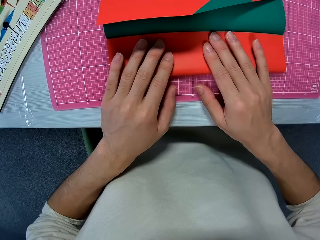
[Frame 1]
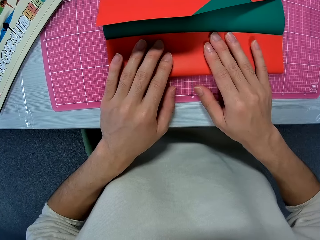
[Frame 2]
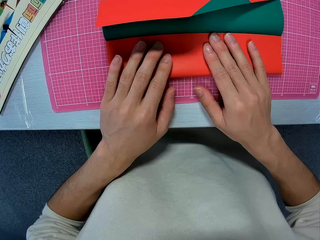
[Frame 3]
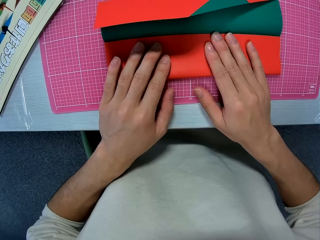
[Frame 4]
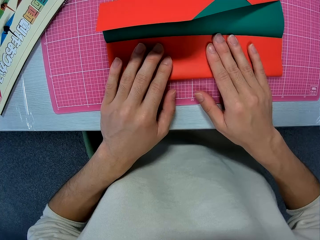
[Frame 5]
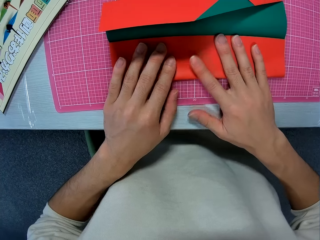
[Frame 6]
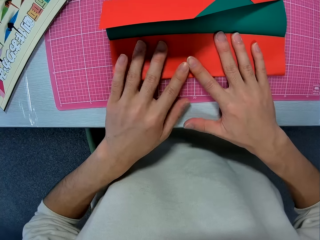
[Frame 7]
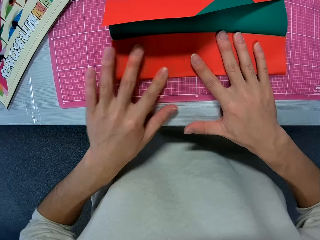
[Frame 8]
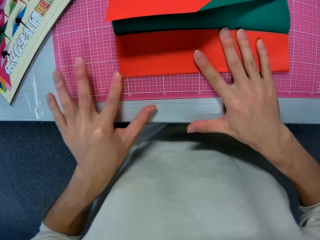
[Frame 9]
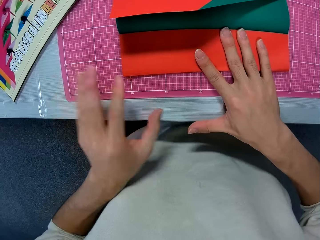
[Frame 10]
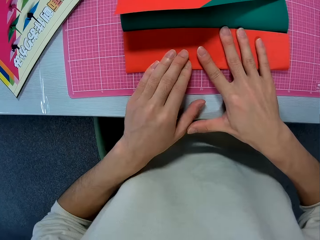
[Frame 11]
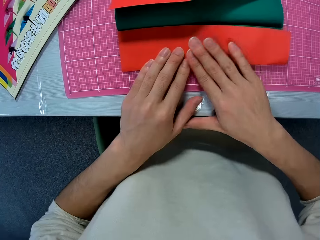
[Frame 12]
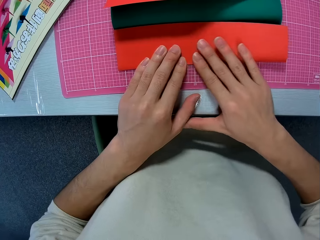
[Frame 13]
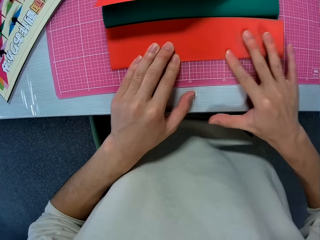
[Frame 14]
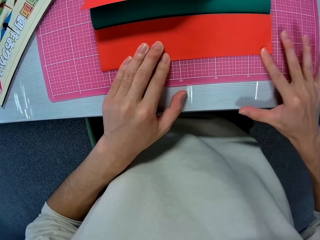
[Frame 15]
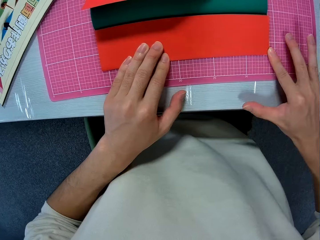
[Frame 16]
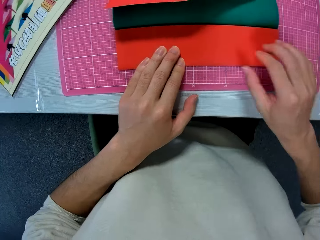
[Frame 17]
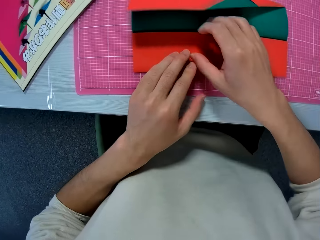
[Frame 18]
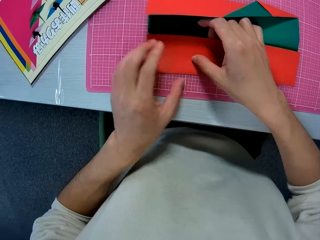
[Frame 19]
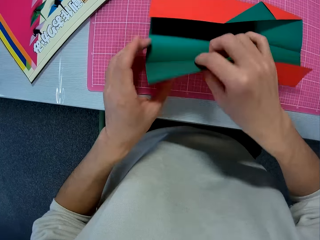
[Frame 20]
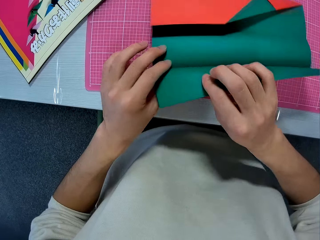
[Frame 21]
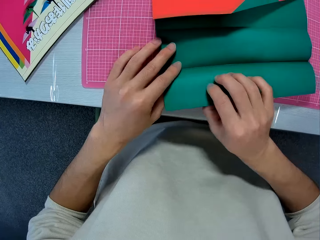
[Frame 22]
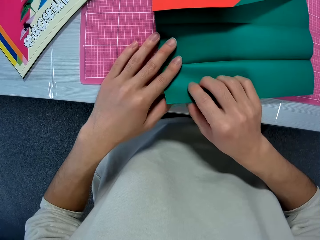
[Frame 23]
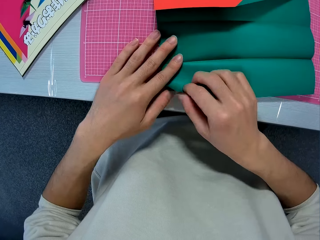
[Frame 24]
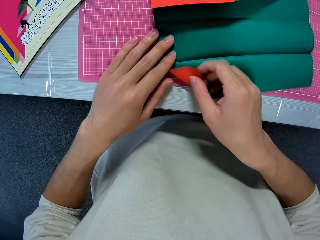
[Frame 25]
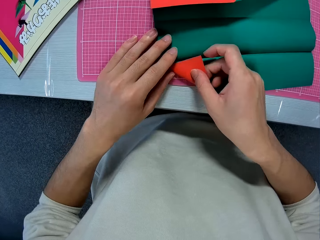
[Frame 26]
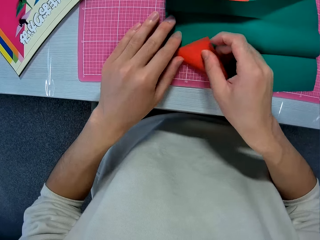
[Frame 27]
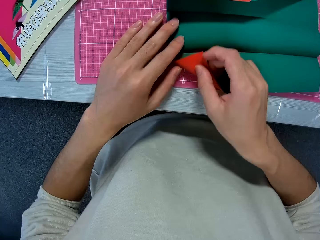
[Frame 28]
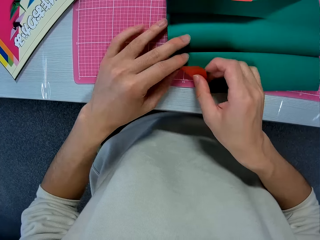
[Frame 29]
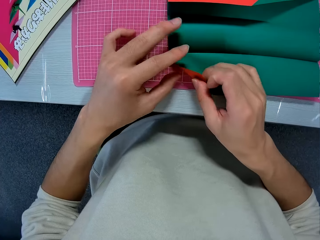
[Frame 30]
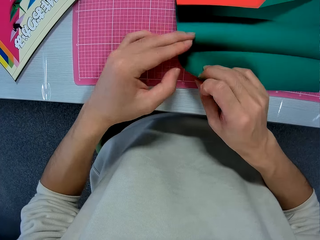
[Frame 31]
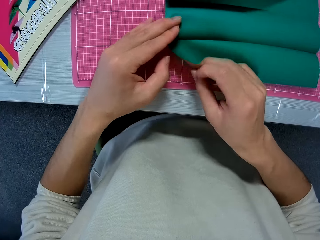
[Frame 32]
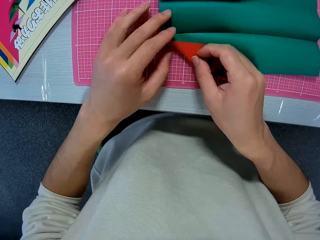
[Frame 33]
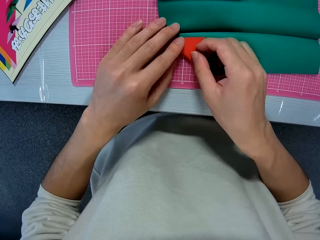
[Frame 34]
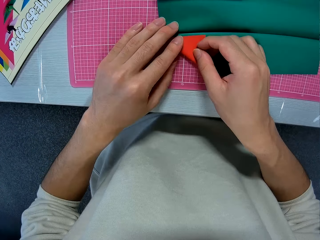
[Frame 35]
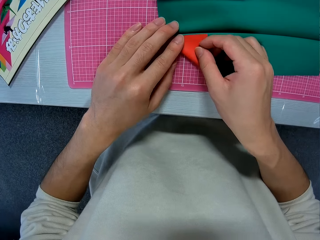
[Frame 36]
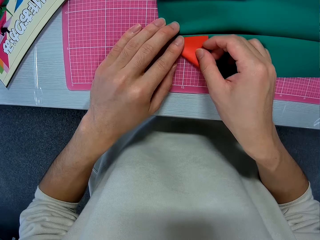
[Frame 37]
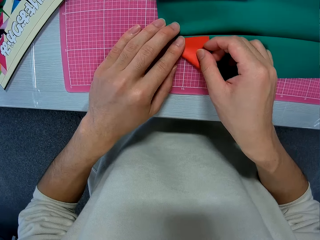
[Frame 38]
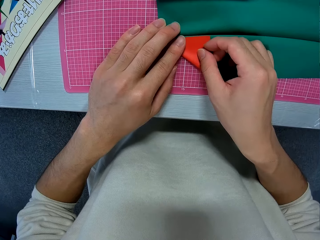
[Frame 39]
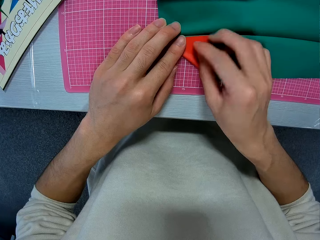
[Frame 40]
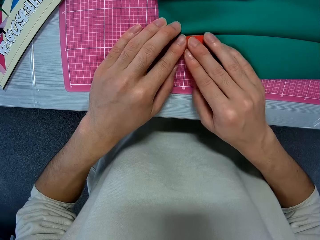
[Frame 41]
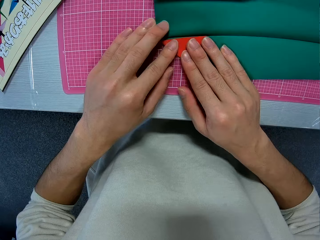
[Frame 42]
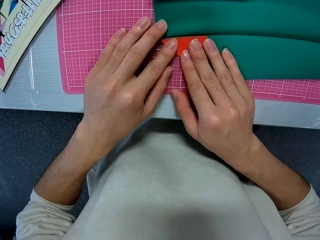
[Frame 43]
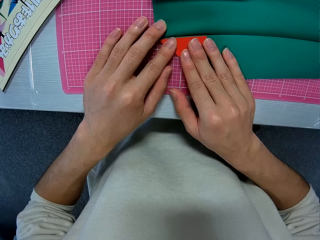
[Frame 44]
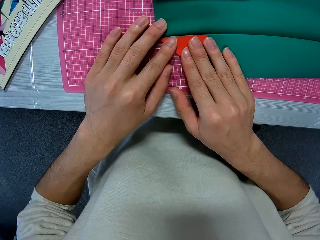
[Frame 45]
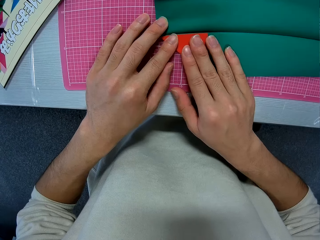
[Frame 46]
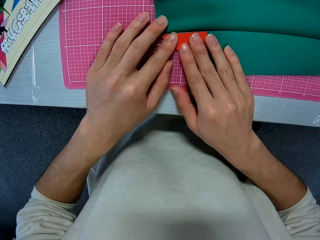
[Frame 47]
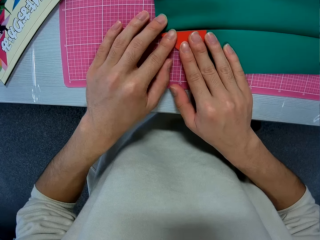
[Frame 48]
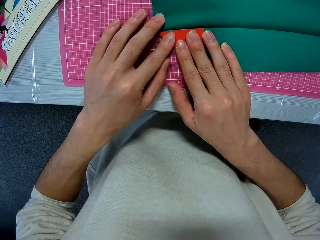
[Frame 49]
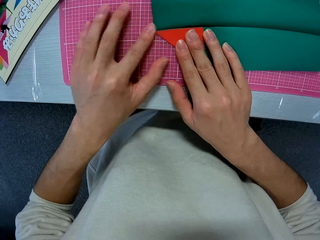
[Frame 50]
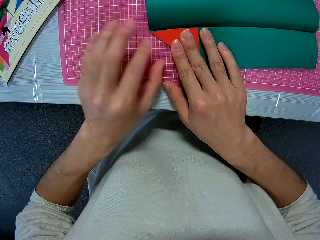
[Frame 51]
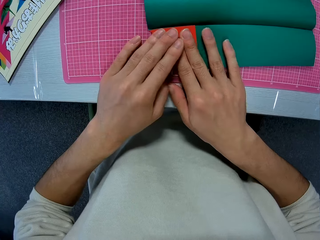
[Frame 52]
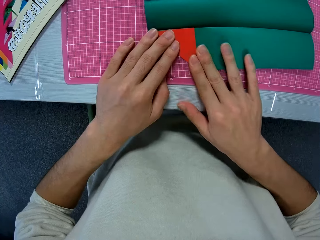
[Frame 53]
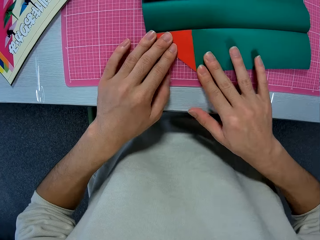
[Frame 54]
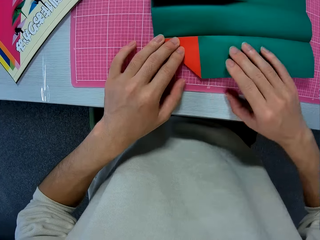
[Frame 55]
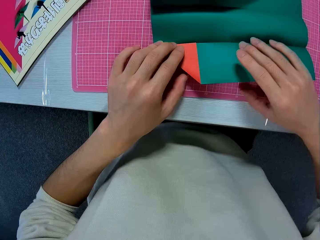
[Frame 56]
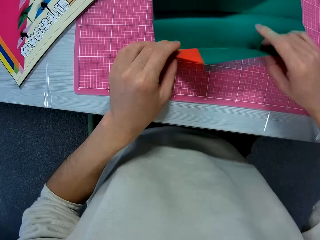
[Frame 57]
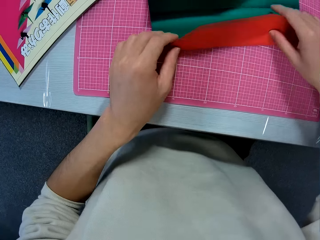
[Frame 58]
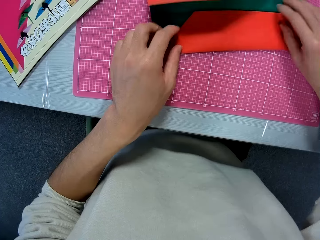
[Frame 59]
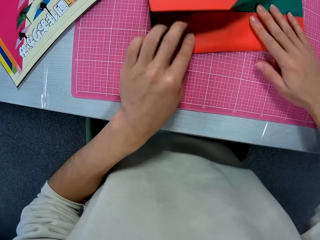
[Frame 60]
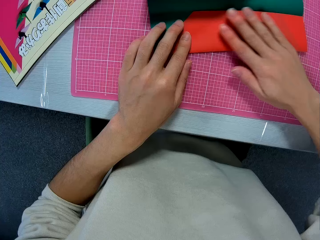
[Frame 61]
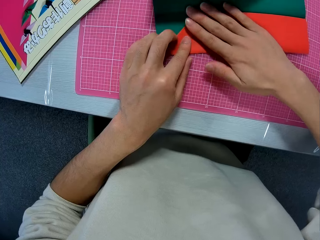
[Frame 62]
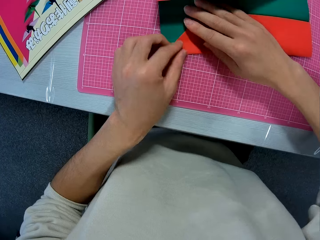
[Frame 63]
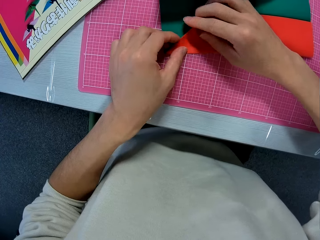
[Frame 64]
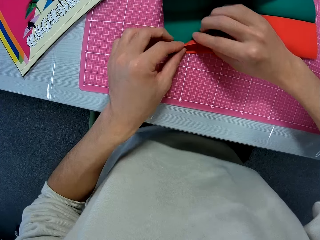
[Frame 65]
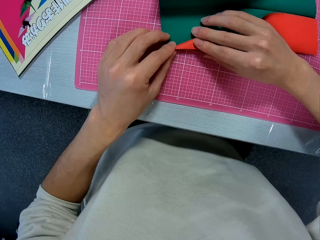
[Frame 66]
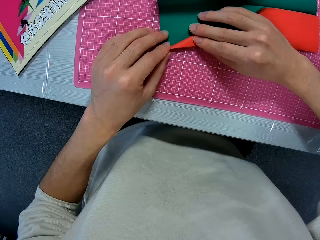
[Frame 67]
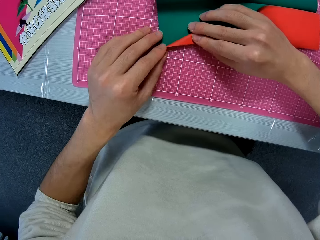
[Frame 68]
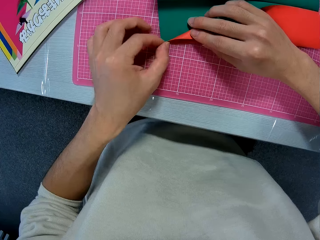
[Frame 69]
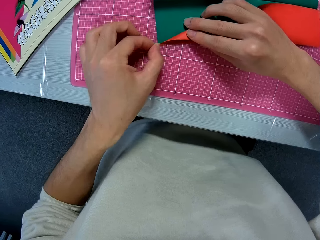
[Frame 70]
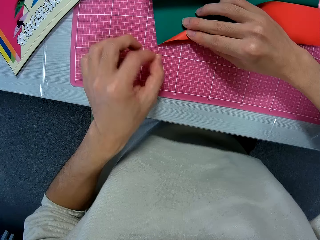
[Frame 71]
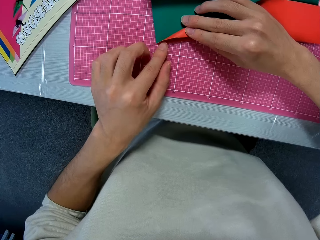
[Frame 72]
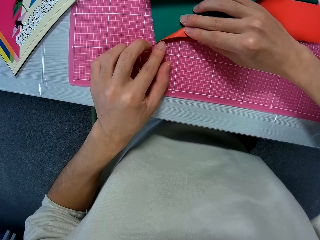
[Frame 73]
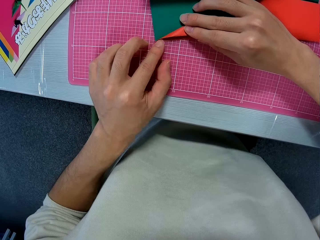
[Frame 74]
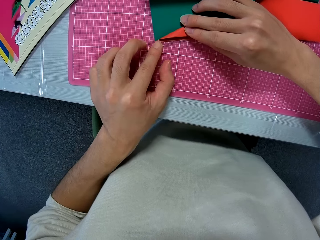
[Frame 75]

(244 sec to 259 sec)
The camera wearer flattens the construction paper with his hands. He unfolds the construction paper. He folds the construction paper. He flattens the construction paper with his hands. He folds the construction paper.

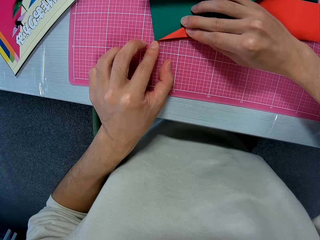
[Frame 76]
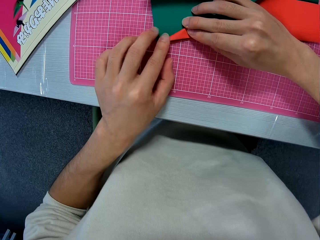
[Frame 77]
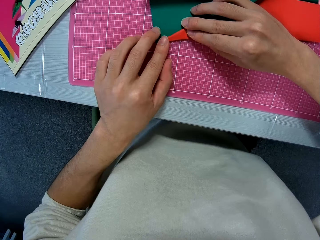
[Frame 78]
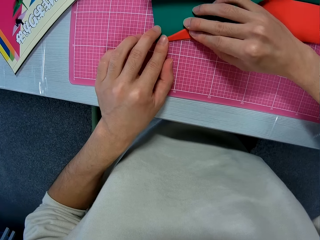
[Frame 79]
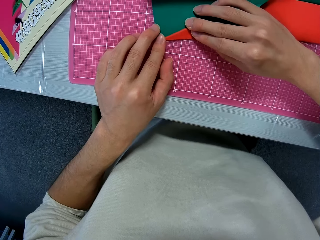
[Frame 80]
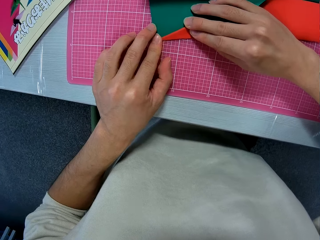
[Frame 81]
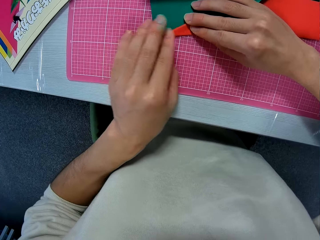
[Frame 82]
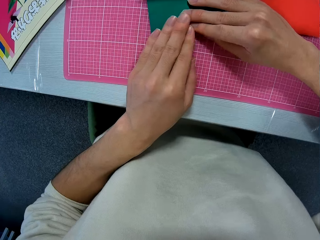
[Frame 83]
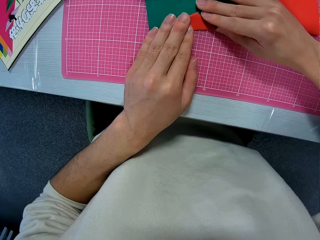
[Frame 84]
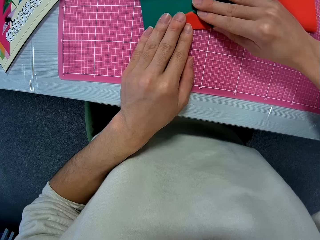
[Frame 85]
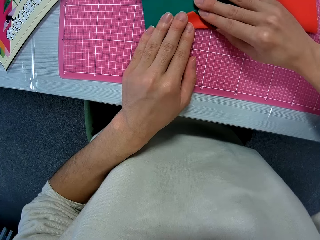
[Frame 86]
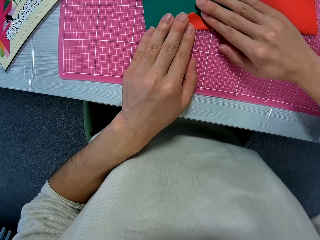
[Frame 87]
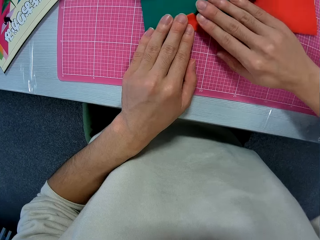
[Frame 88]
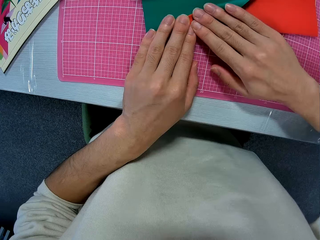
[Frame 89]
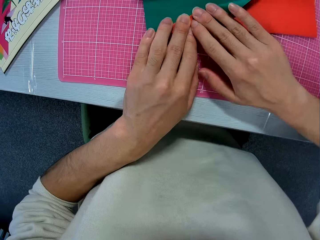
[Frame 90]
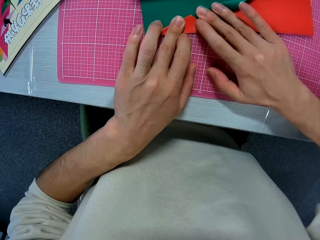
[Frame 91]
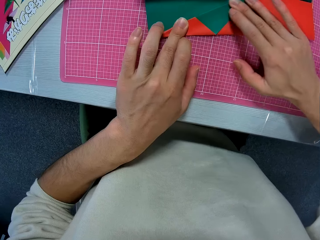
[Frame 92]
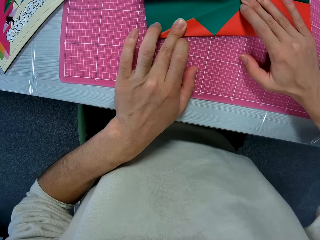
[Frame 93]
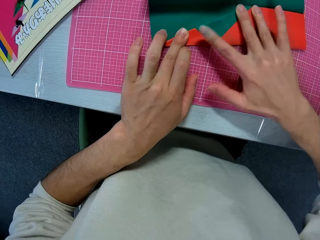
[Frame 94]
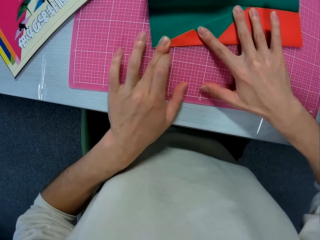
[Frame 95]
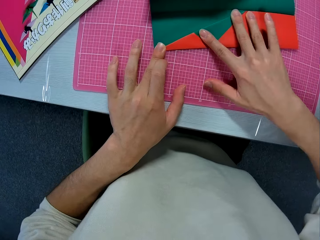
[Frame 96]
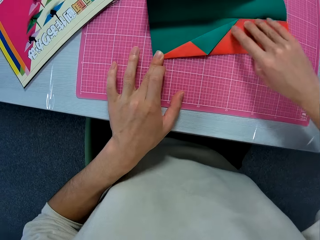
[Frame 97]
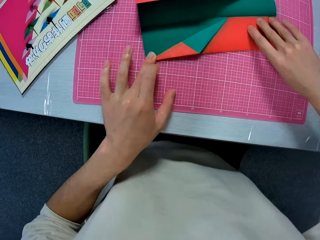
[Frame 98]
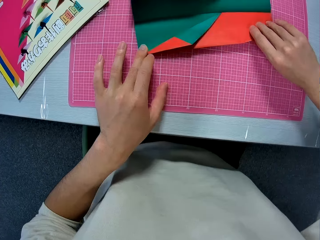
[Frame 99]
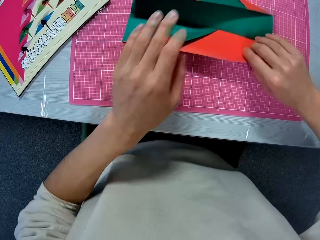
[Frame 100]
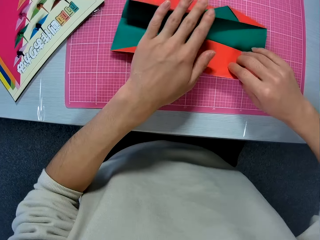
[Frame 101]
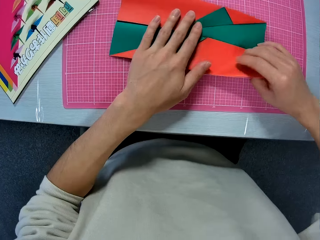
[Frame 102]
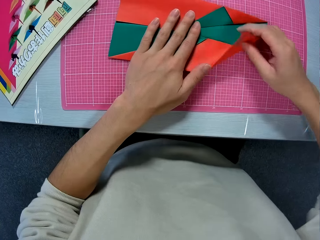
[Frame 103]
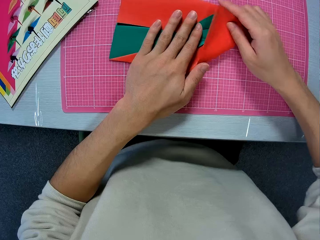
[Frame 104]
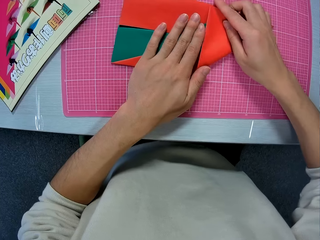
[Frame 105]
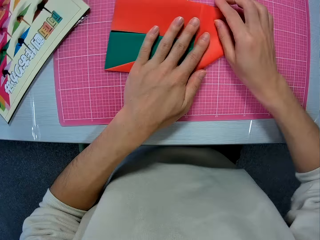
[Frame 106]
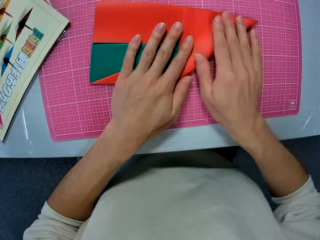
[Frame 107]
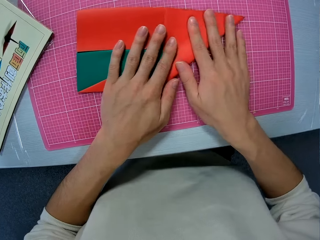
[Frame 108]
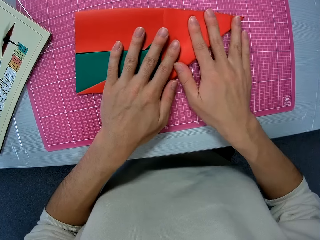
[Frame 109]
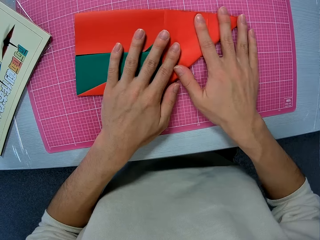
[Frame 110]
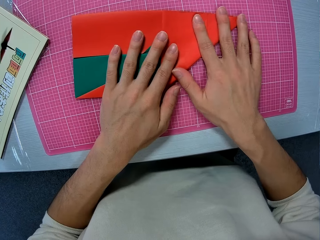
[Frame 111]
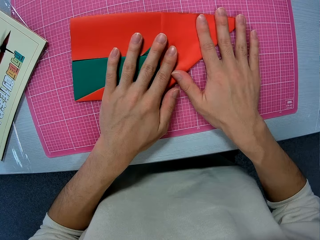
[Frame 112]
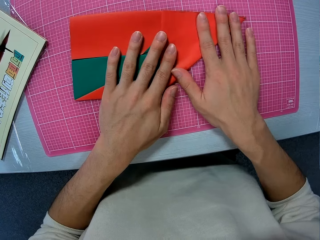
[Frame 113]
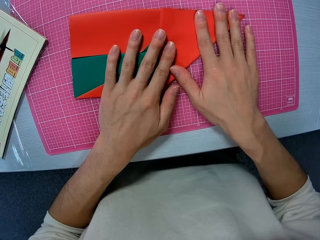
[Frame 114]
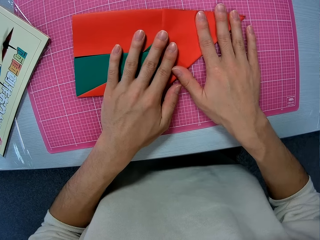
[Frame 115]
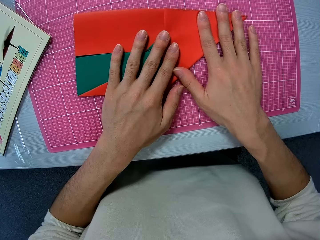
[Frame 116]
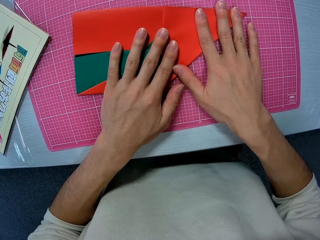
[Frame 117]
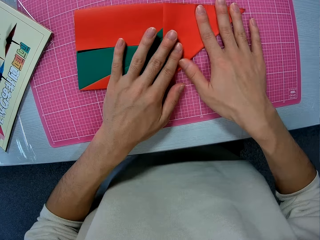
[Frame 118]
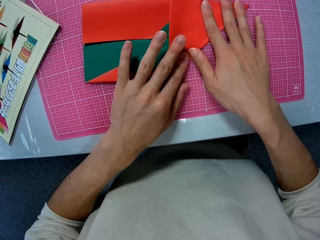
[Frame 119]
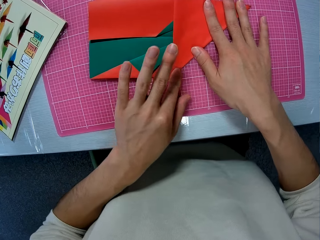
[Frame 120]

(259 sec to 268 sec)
The camera wearer flattens the construction paper with his hands. He folds the construction paper.
